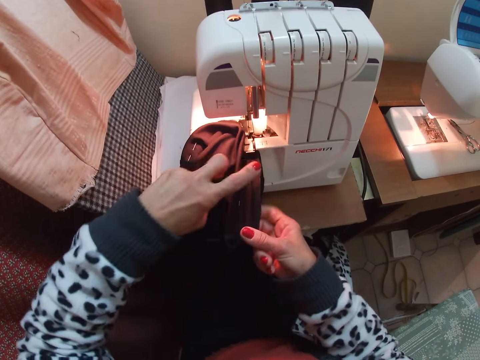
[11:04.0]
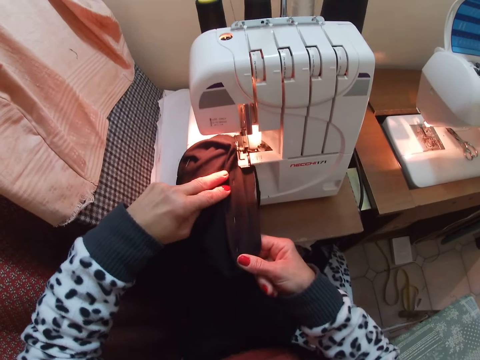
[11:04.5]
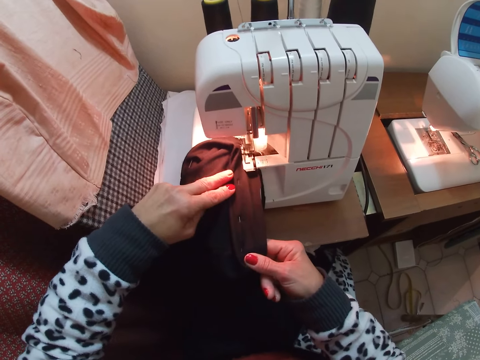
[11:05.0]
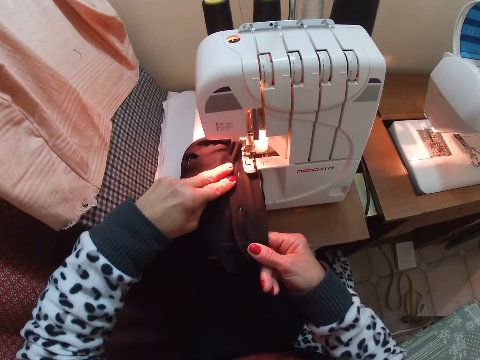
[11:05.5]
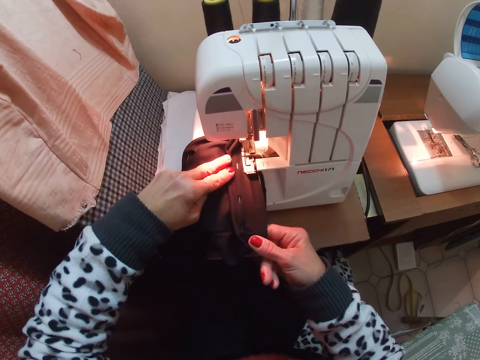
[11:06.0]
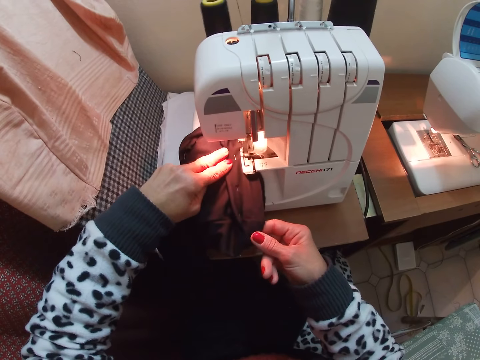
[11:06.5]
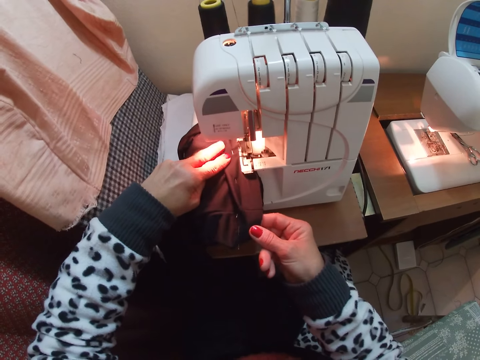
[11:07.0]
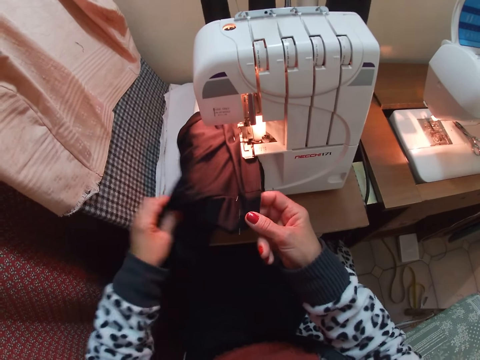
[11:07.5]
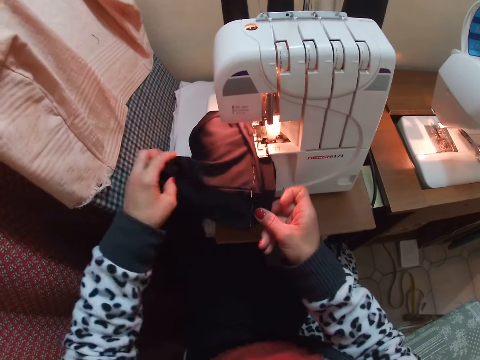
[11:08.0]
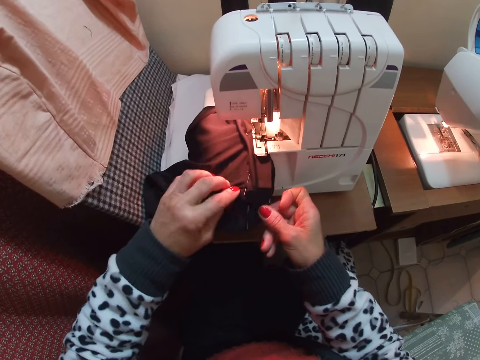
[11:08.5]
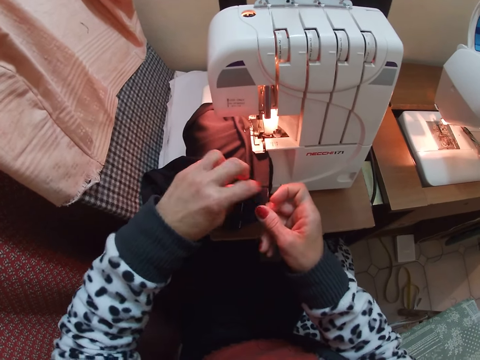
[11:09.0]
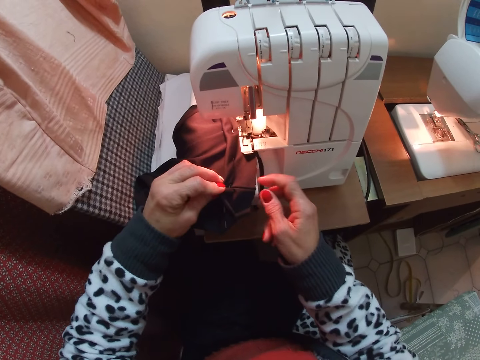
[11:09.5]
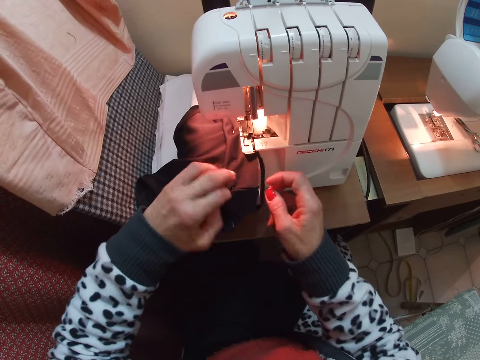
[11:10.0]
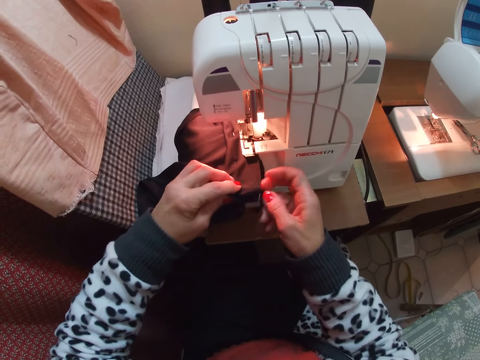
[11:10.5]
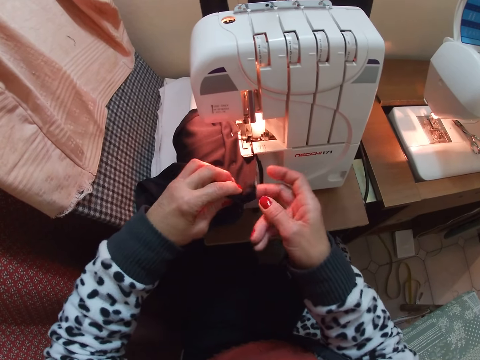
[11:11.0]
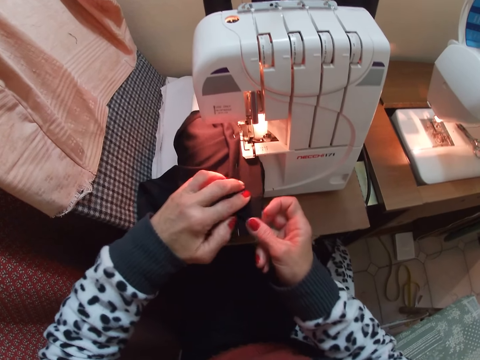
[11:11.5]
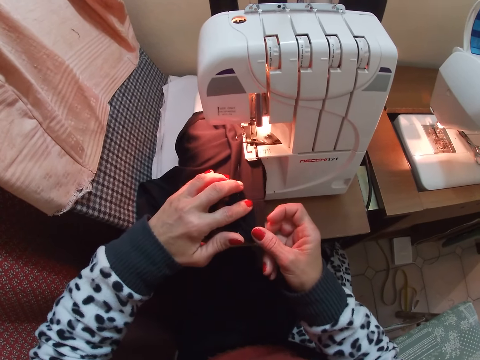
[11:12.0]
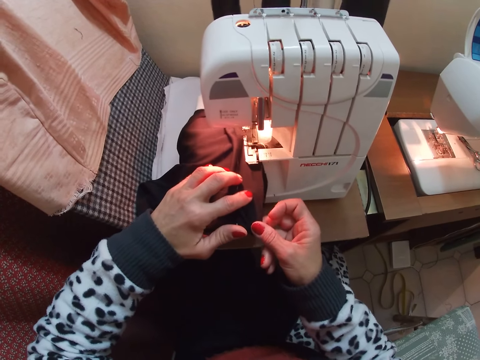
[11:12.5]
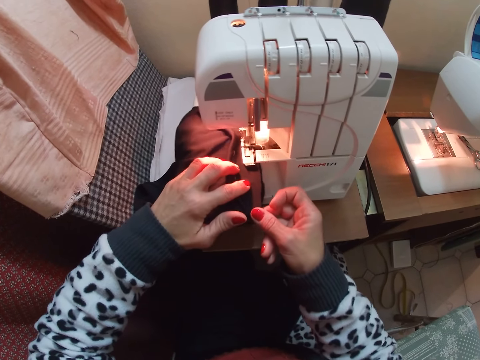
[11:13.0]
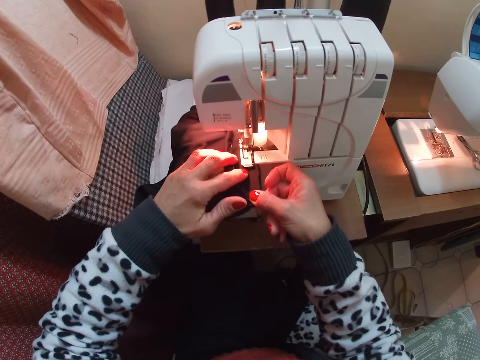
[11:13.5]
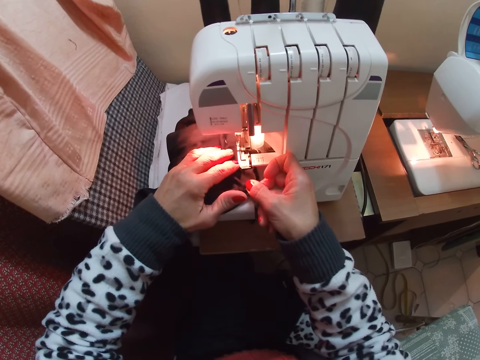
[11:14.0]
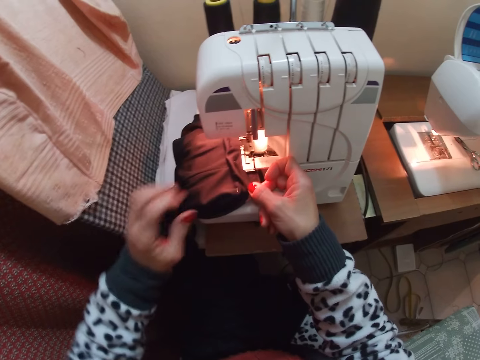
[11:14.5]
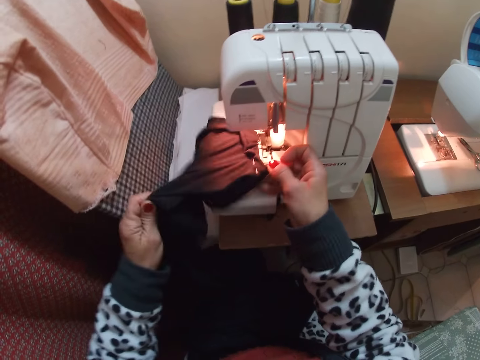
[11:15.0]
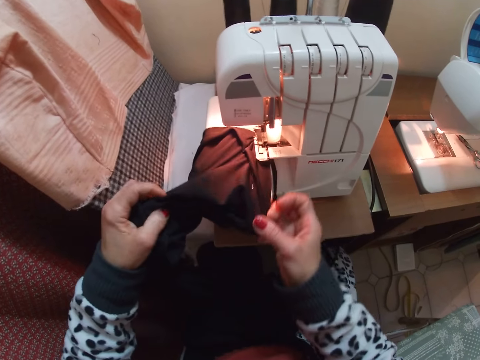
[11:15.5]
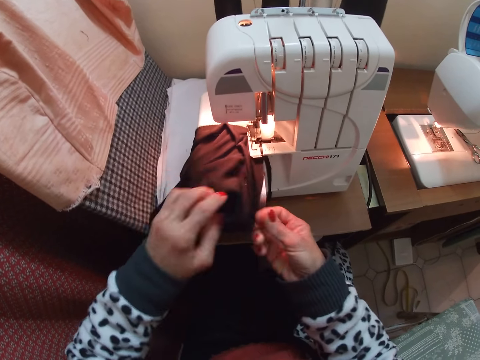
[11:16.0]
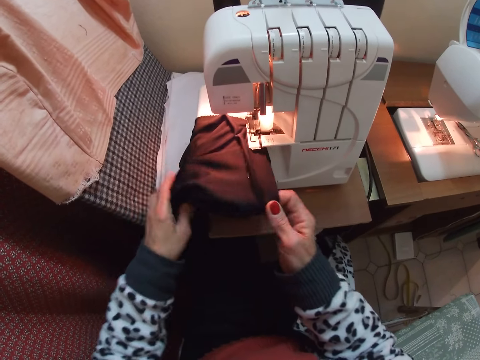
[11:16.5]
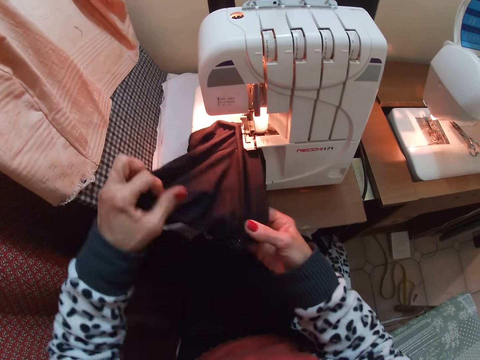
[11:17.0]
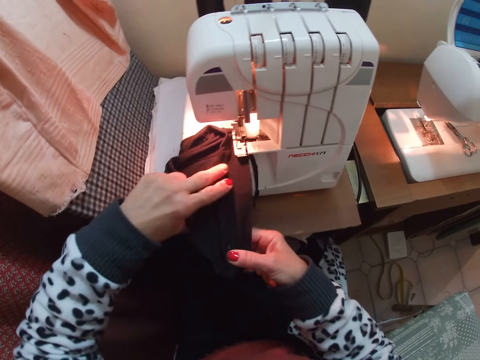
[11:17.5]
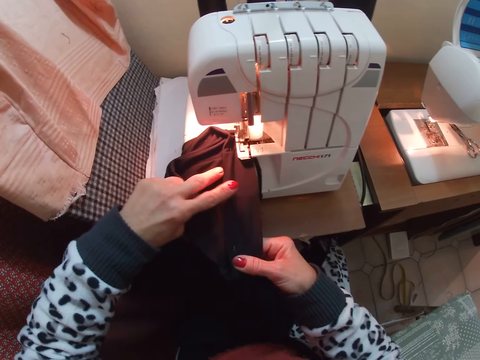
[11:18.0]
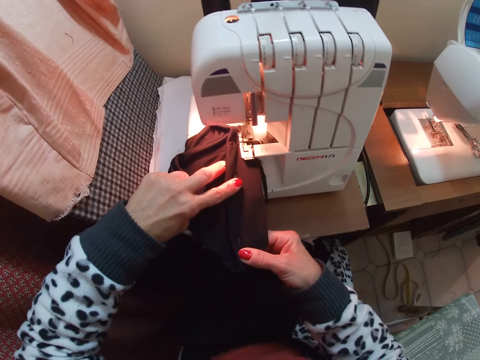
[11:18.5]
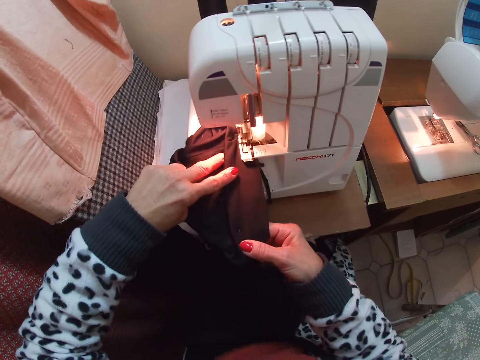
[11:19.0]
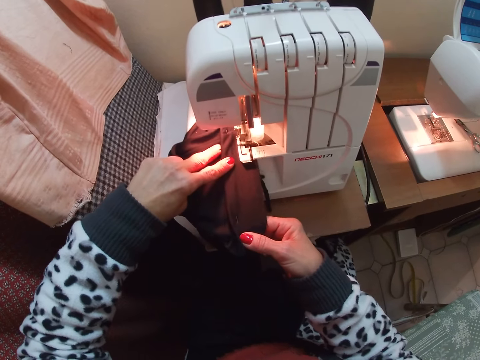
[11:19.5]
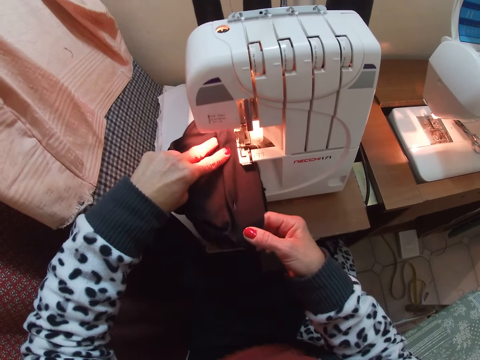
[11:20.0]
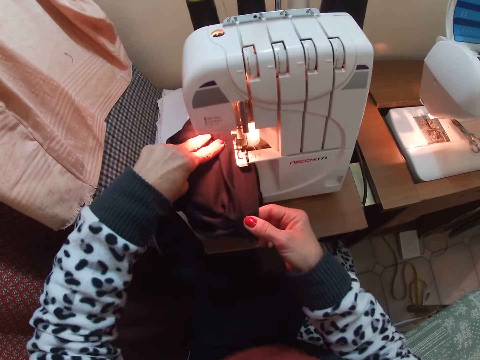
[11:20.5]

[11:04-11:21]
The camera wearer sews the garment. They adjust the garment. They sew the garment. They adjust the garment. They sew the garment.

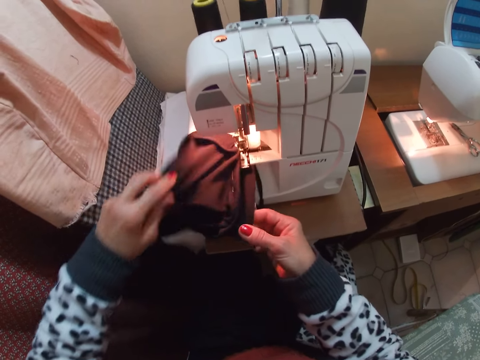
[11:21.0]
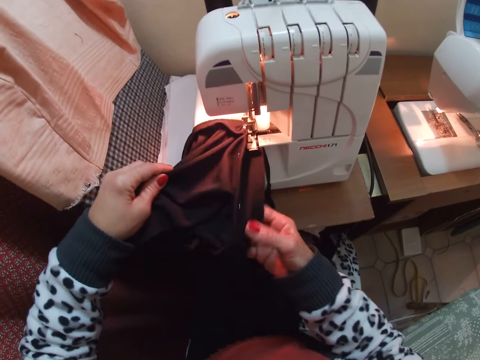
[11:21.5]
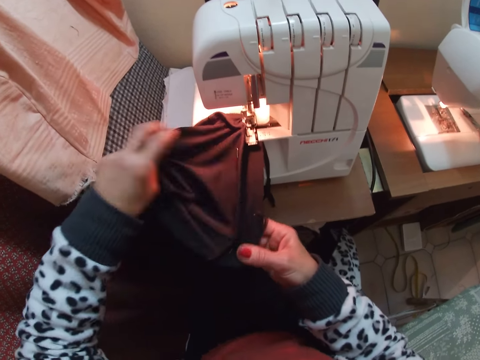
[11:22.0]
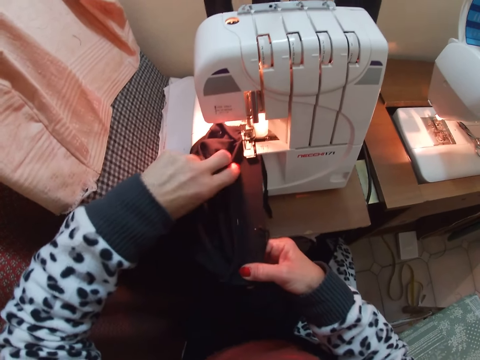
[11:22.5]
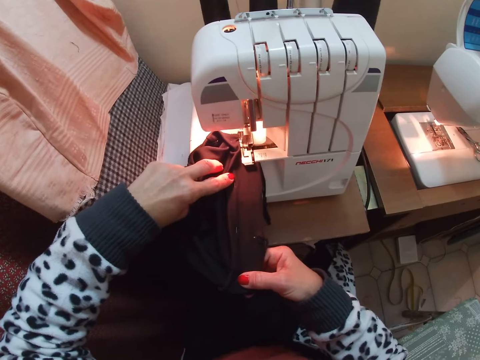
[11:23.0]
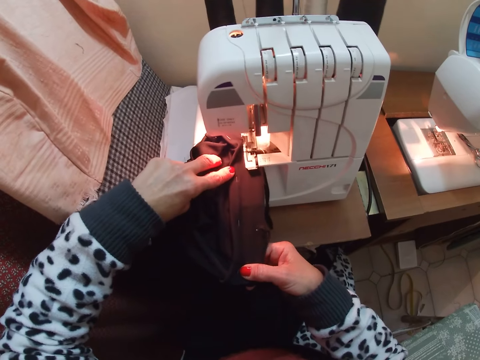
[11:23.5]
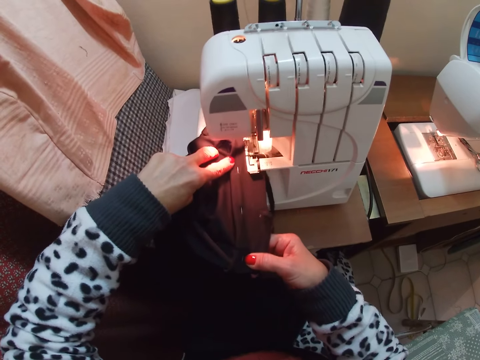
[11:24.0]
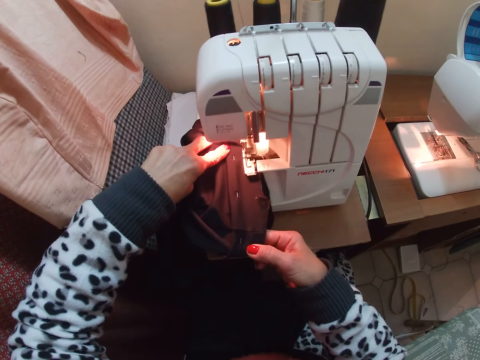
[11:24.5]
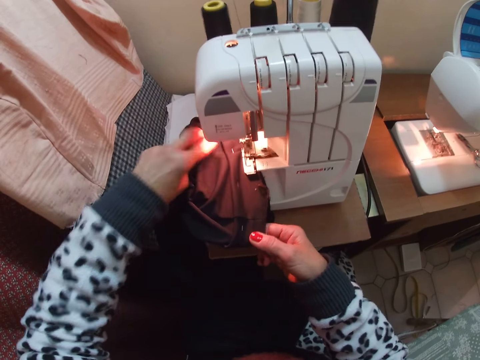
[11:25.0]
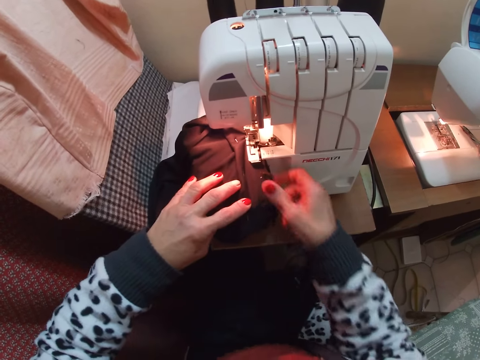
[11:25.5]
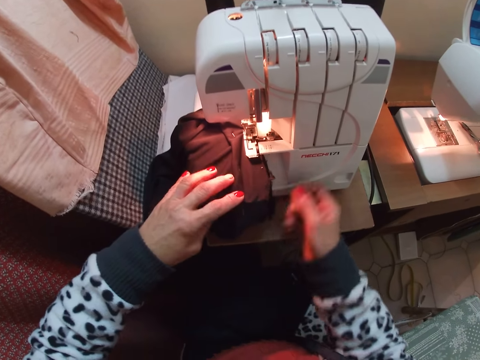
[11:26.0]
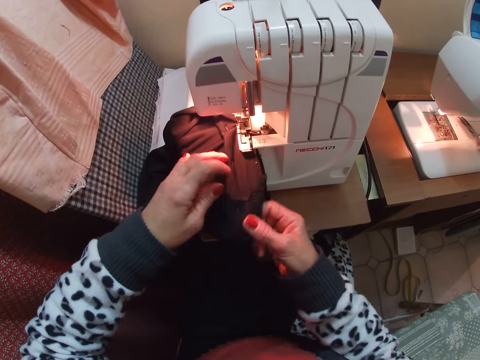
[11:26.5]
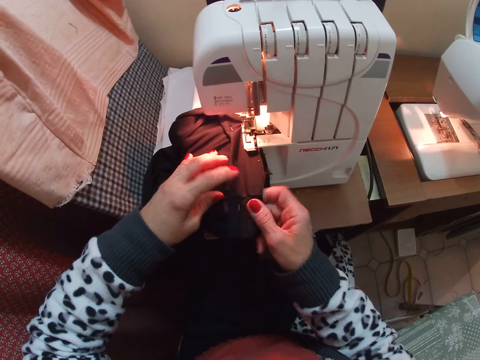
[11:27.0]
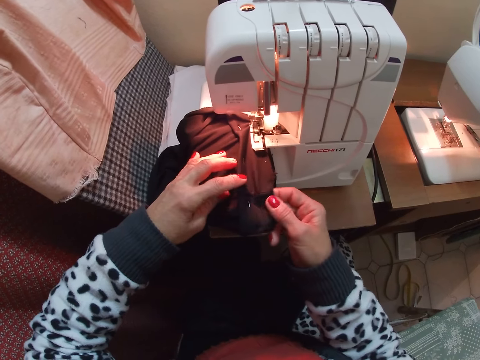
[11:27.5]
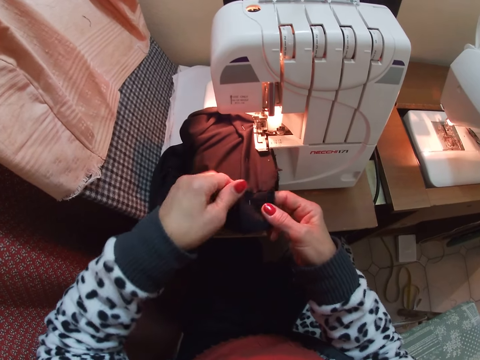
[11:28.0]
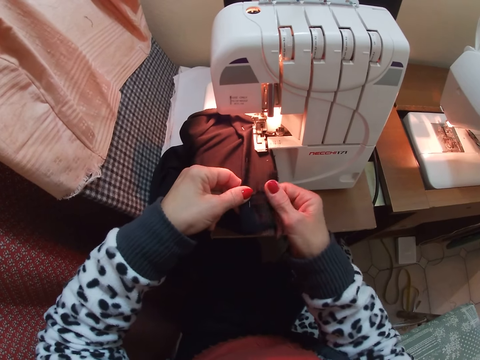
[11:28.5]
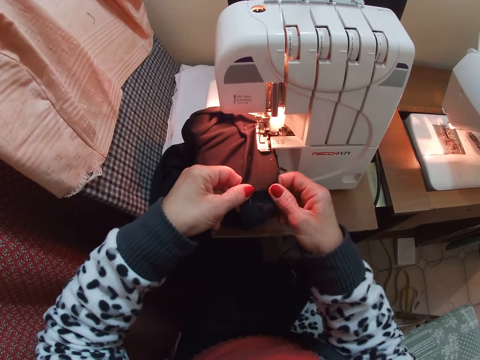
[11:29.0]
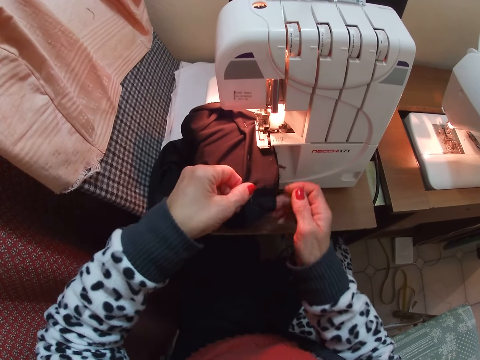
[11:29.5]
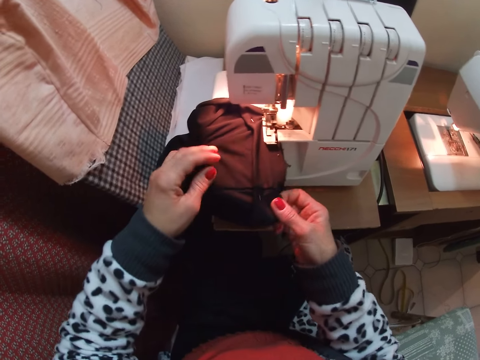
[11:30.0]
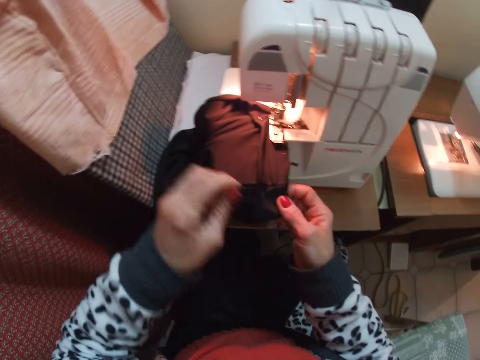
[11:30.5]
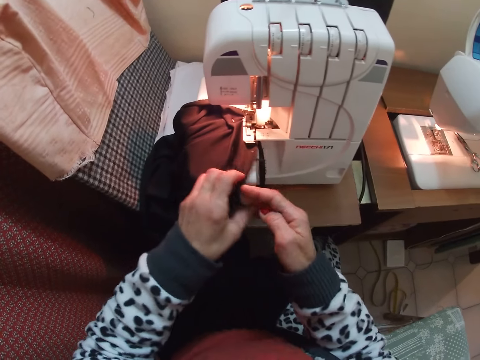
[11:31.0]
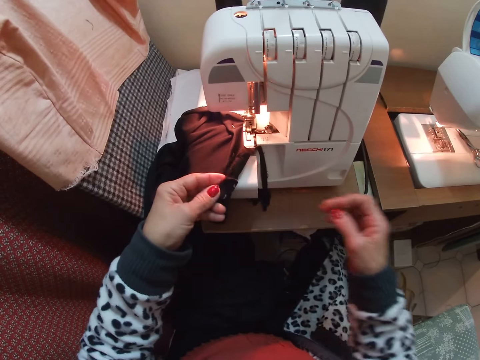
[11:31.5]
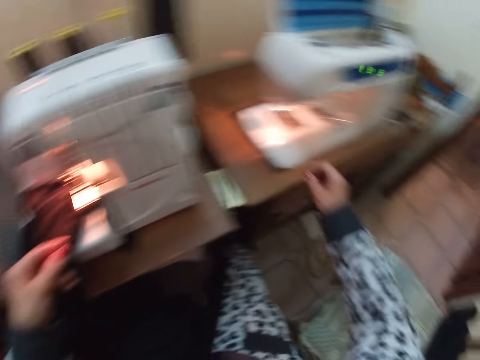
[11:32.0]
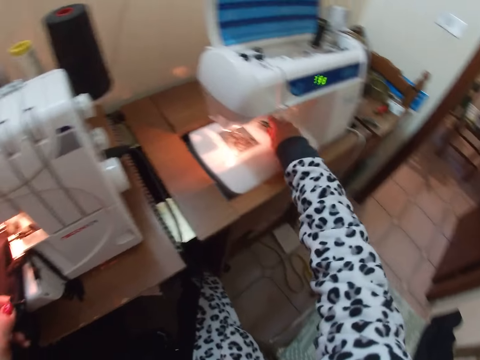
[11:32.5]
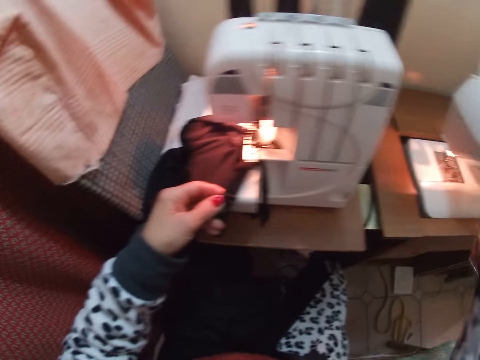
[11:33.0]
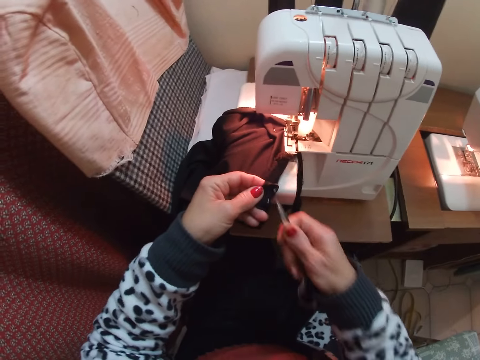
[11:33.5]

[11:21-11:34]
The camera wearer adjusts the garment. They sew the garment, adjust the garment, and pick the scissors from a sewing machine.
